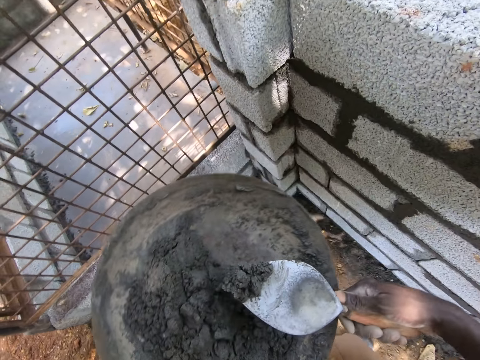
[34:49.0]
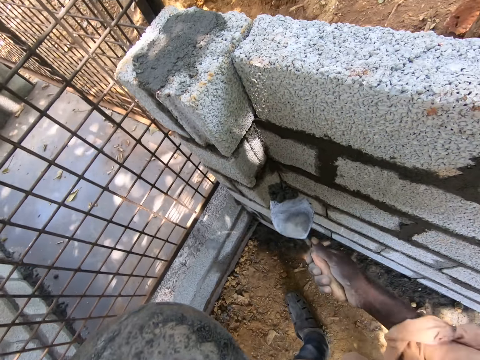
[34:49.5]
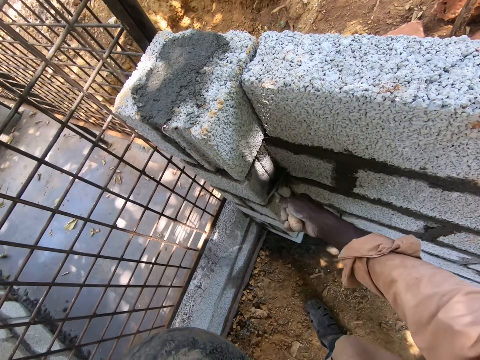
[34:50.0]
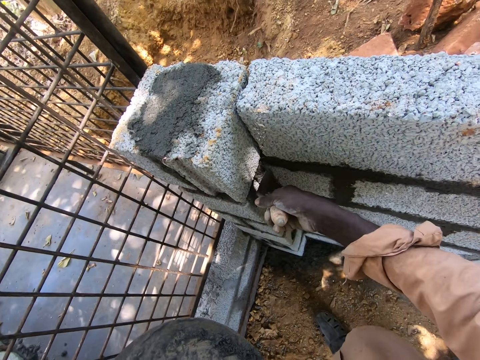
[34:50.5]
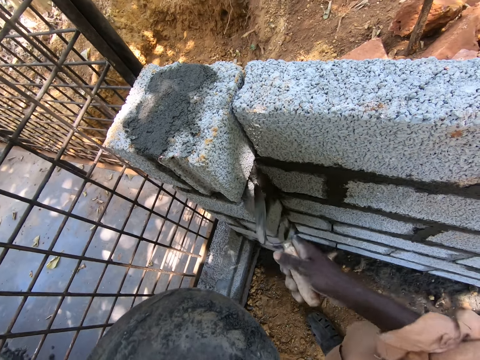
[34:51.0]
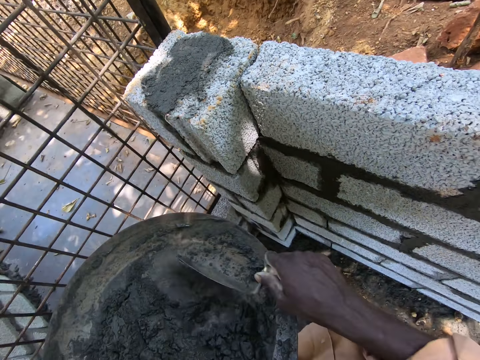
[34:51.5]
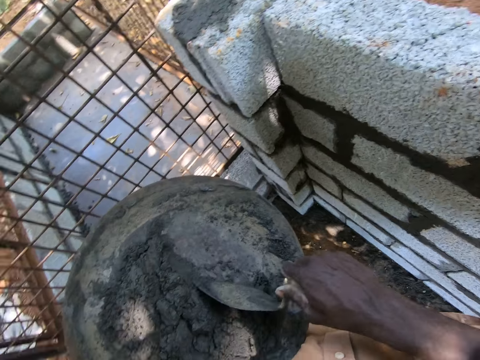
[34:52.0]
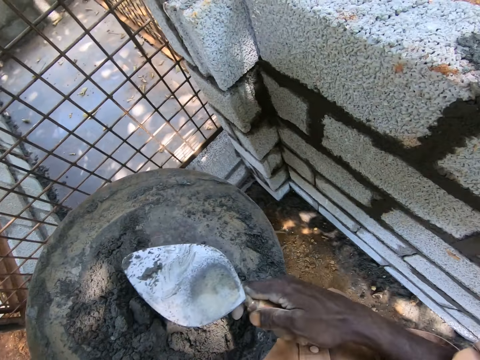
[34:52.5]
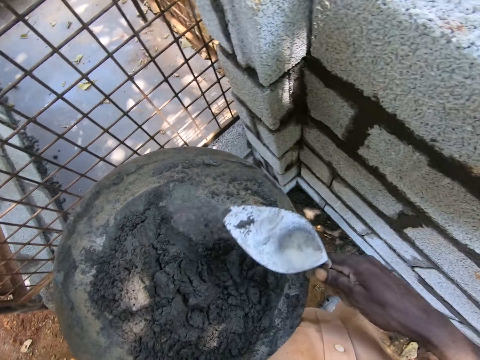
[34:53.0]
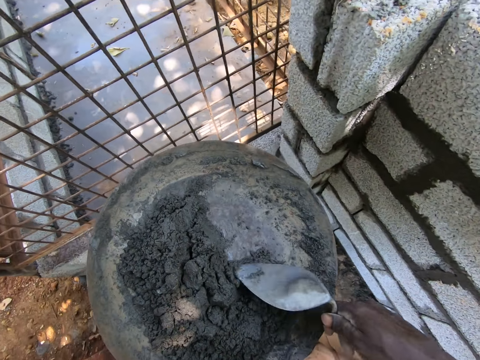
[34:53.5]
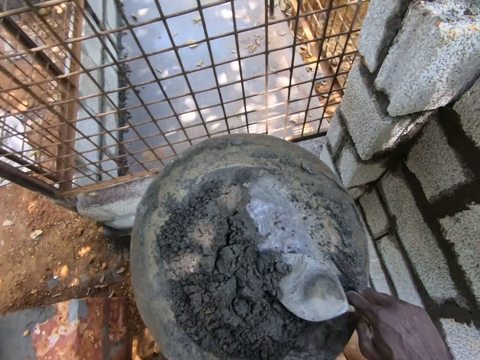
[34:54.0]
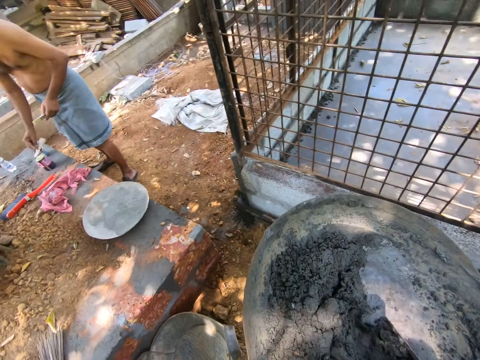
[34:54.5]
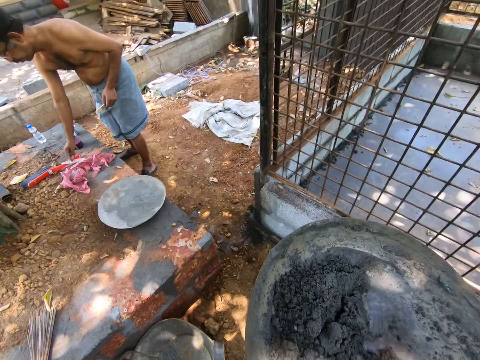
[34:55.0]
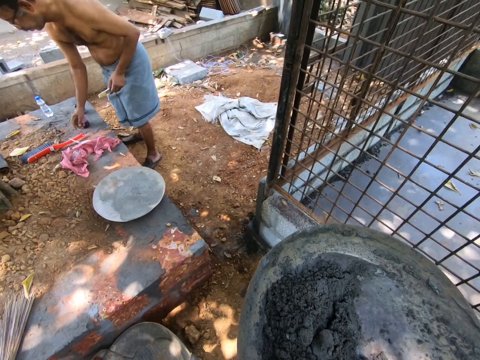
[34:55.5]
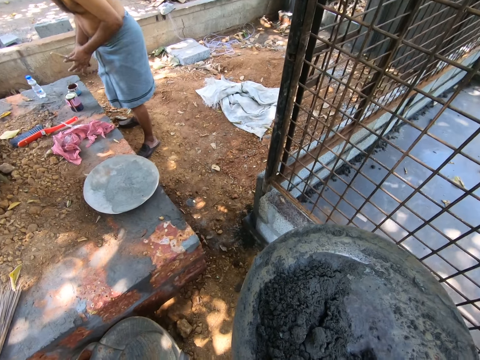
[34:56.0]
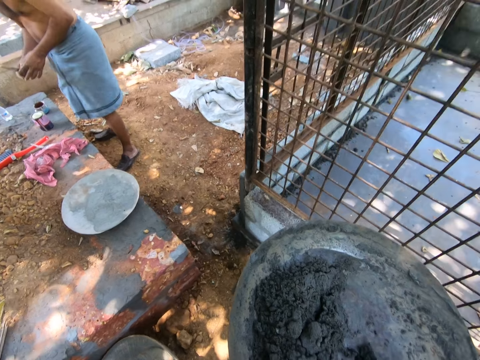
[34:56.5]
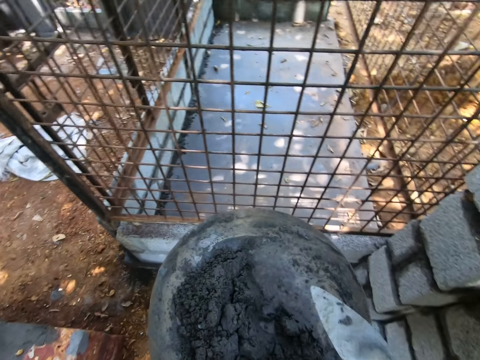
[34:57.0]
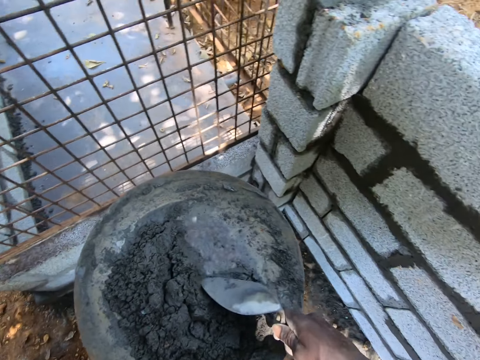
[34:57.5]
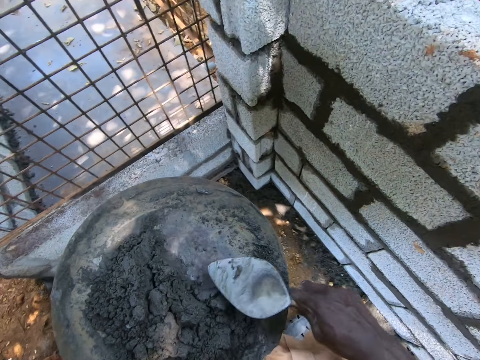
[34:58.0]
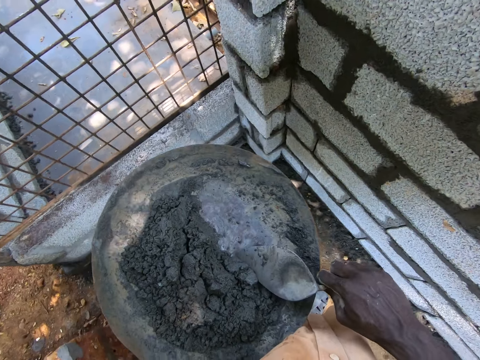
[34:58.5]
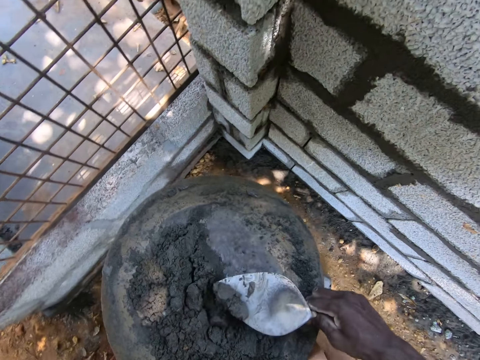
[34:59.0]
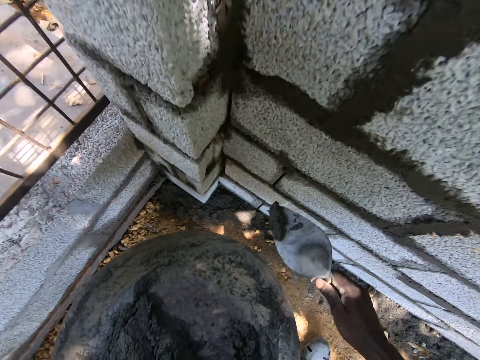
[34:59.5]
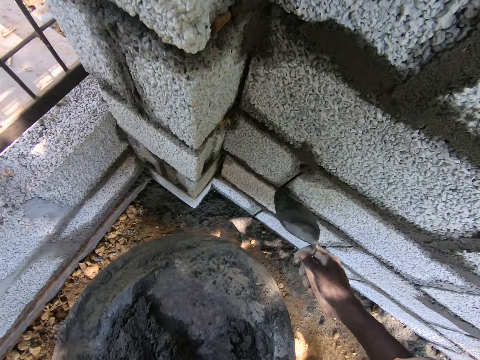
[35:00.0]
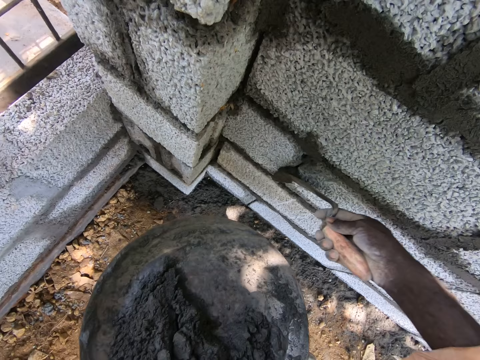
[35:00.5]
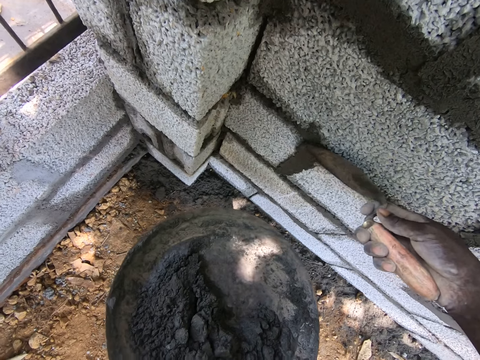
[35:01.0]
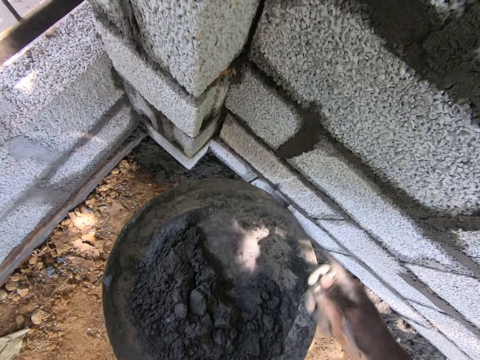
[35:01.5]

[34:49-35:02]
The camera wearer scoops mortar from the basin. They put the cement on the bricks. They smear the mortar on the wall. They gather the mortar on the basin with the trowel. They scoop the mortar from the basin. They look around and speak to a man. The man puts something on the ground. The camera wearer gathers the mortar on the basin with the trowel. They scoop the mortar from the basin. They put the cement on the bricks. They smear the mortar on the wall.

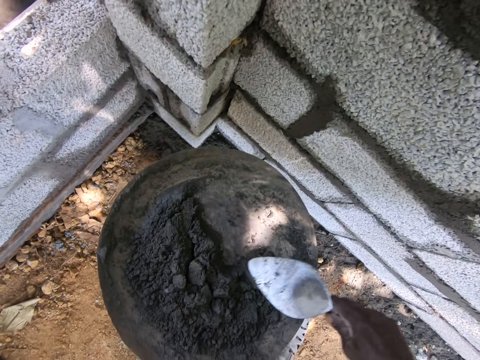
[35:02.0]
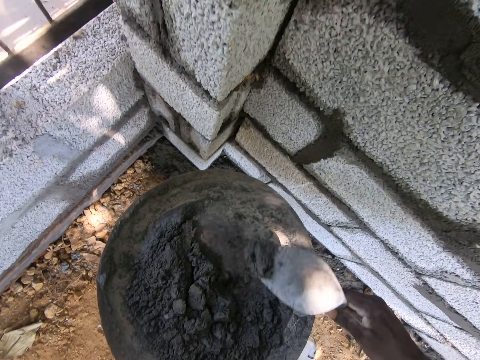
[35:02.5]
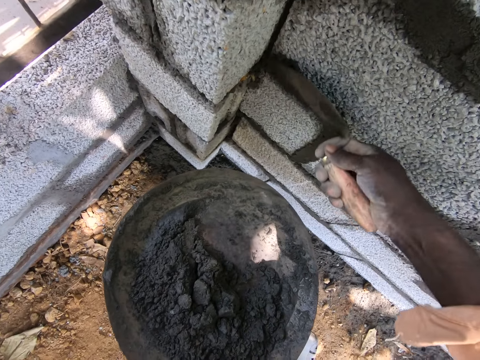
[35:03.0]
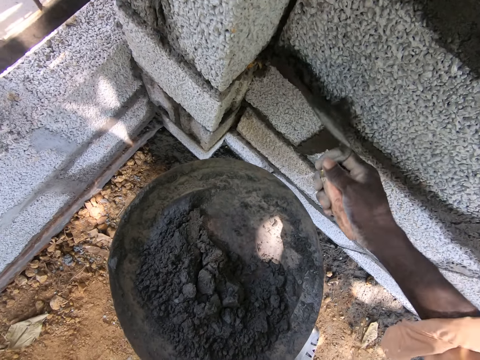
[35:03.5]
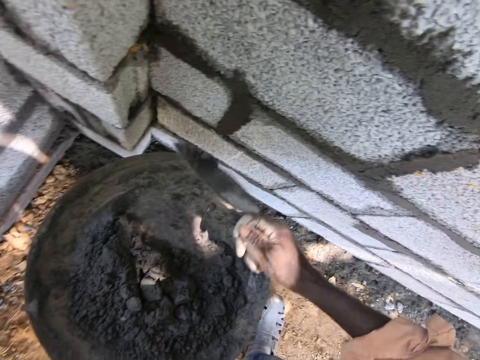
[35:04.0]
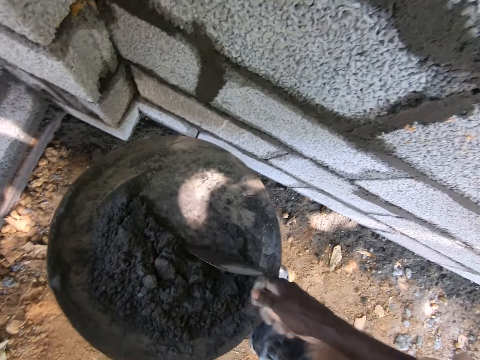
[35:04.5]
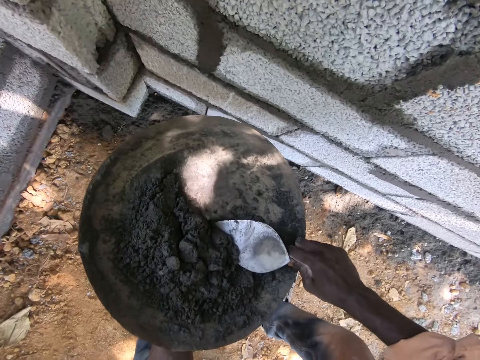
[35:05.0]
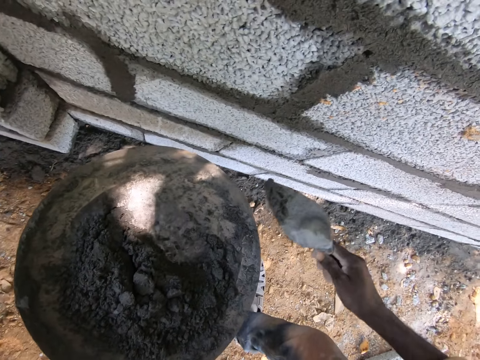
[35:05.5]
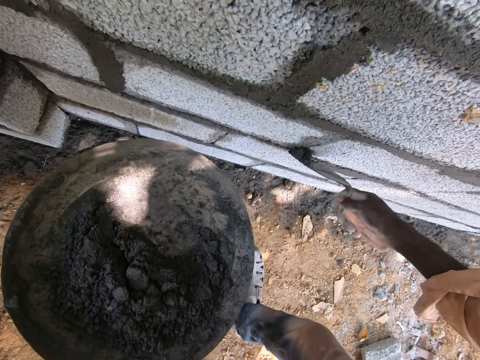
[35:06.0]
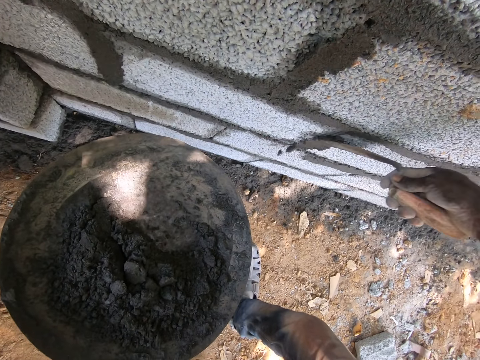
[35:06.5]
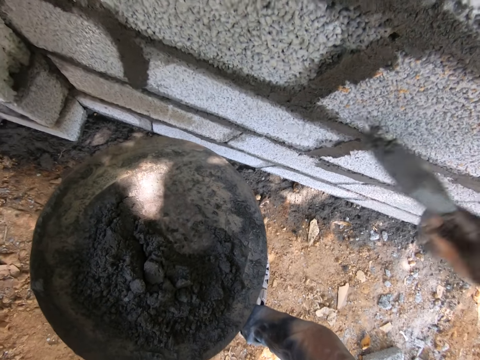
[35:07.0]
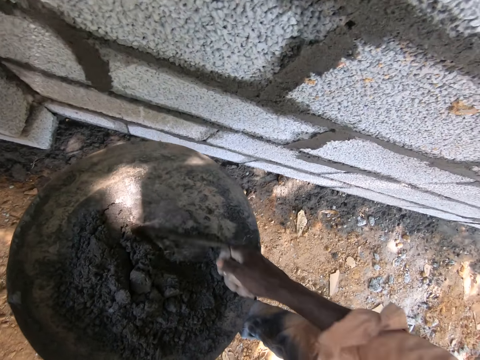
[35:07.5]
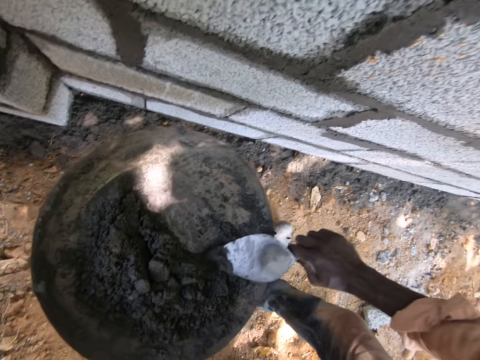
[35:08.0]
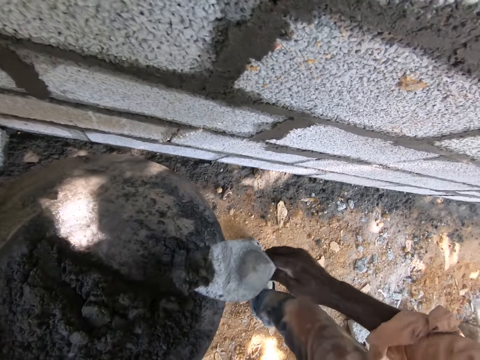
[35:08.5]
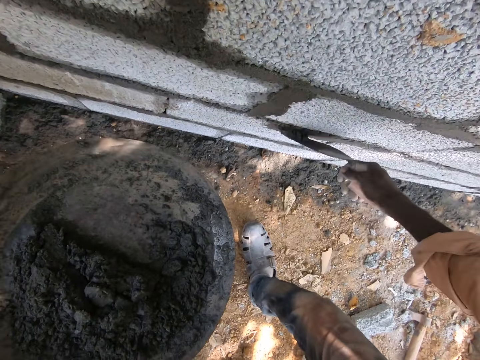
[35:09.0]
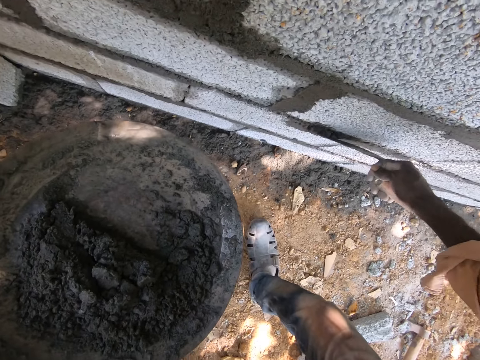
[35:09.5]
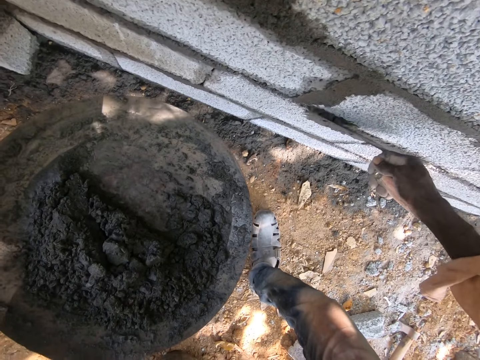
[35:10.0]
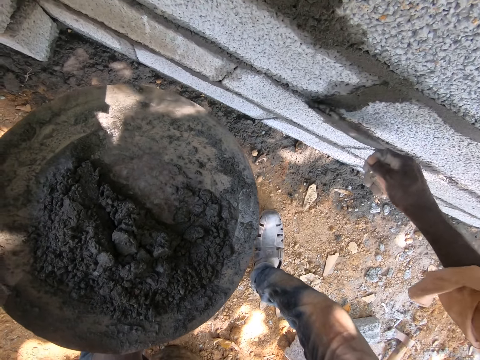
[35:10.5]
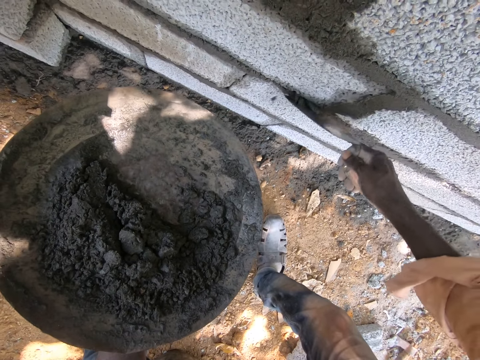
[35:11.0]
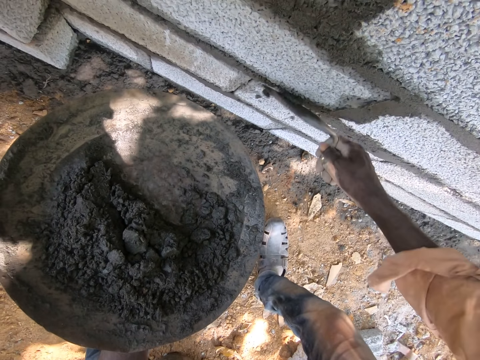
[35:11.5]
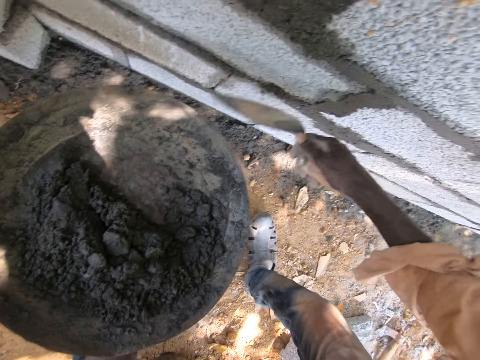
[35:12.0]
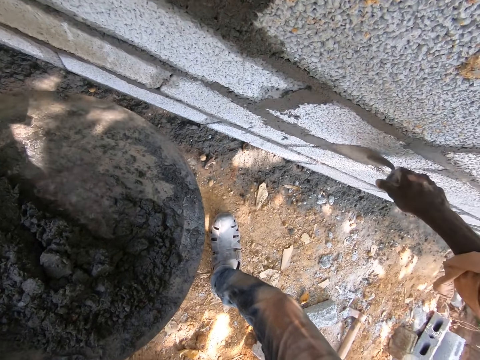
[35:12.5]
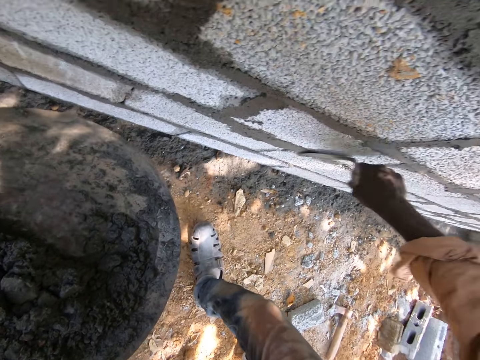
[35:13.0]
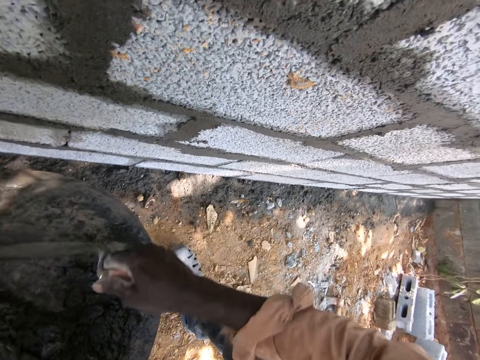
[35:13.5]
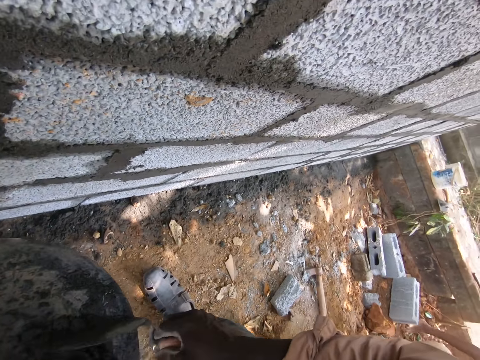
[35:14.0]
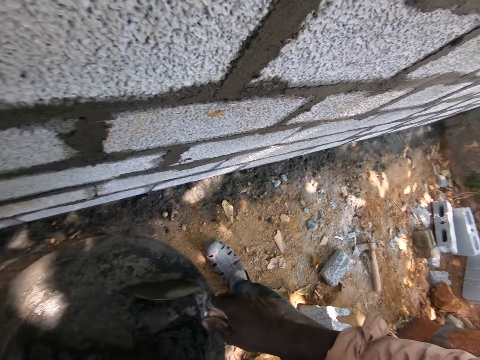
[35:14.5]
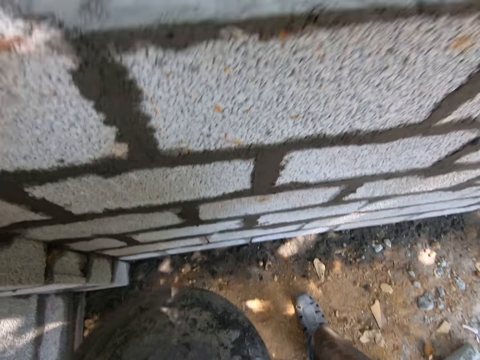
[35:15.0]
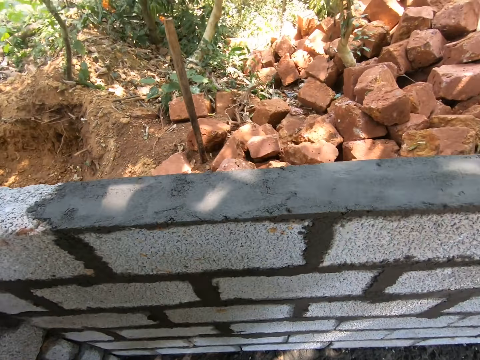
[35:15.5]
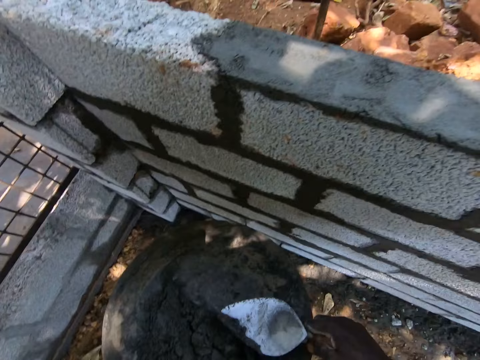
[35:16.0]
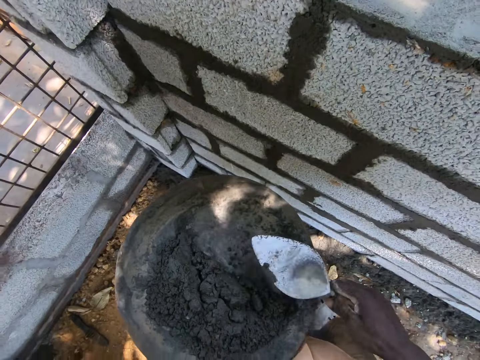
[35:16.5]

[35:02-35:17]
The camera wearer scoops mortar or cement from the basin. They smear the mortar on the wall. They scoop the mortar from the basin. They smear the mortar on the wall. They gather the mortar on the basin with the trowel. They scoop the mortar from the basin. They smear the mortar on the wall. They smoothen the cement. They look around. They gather the mortar on the basin with the trowel.
